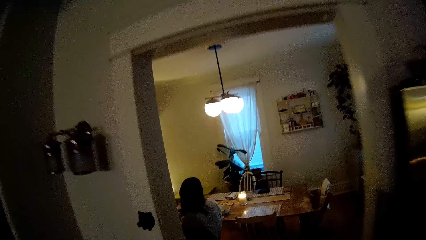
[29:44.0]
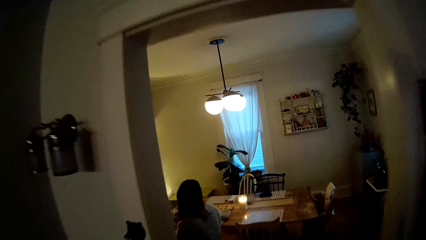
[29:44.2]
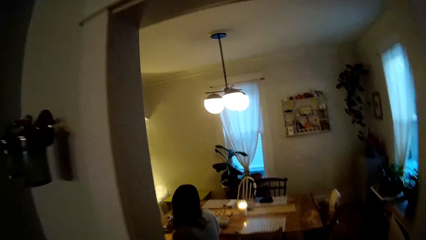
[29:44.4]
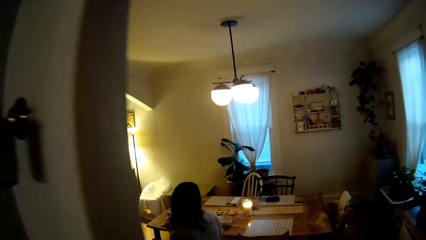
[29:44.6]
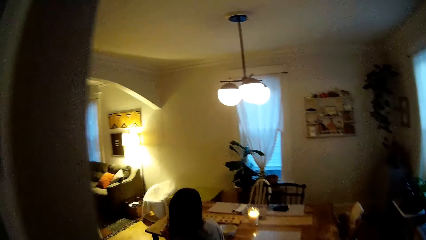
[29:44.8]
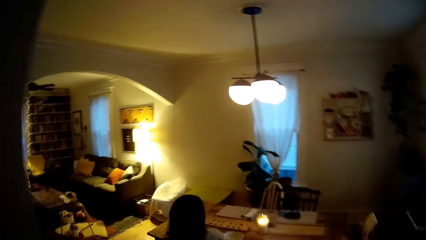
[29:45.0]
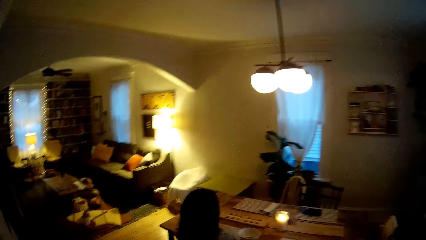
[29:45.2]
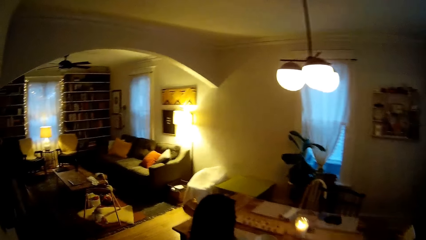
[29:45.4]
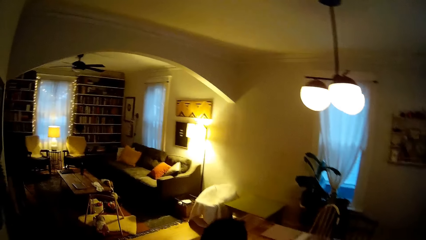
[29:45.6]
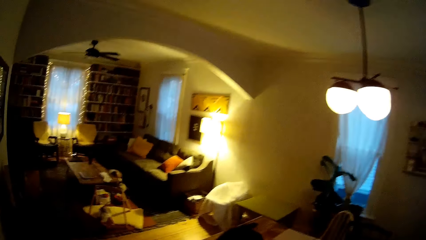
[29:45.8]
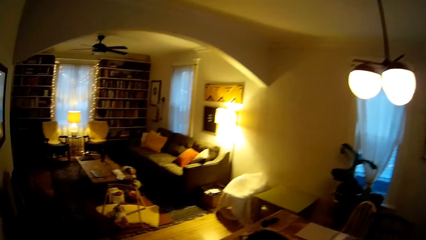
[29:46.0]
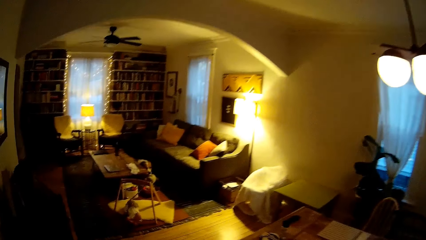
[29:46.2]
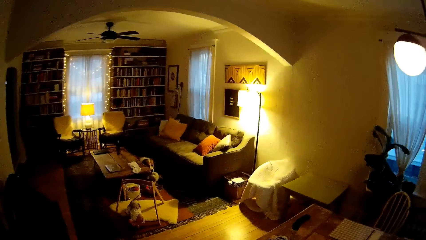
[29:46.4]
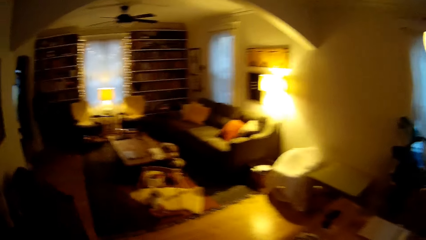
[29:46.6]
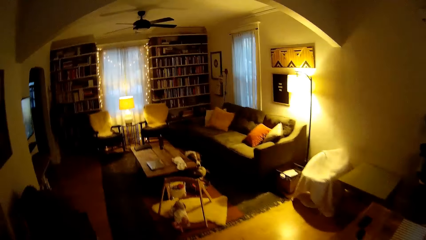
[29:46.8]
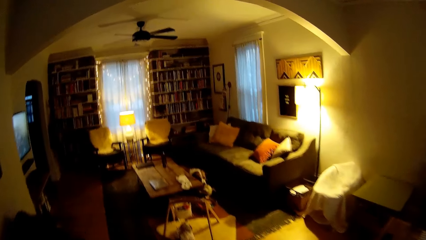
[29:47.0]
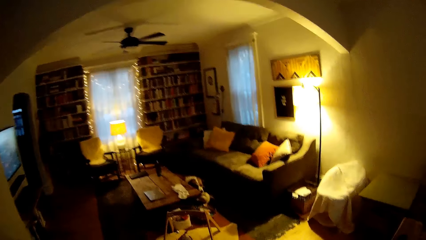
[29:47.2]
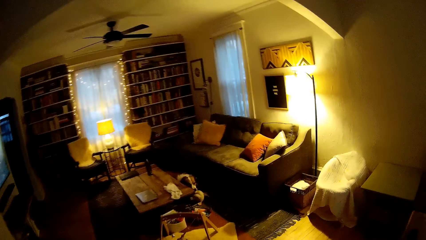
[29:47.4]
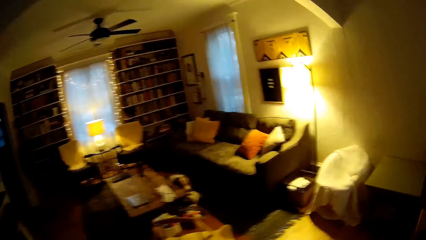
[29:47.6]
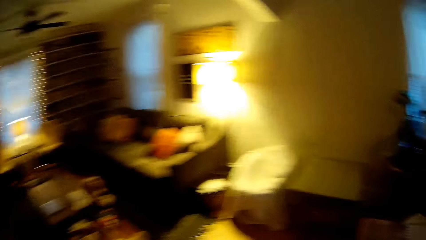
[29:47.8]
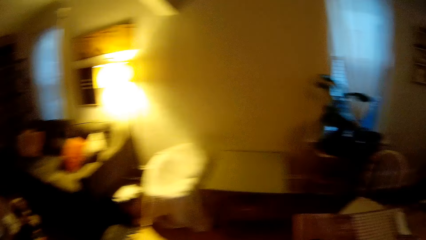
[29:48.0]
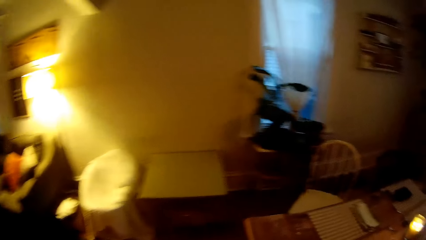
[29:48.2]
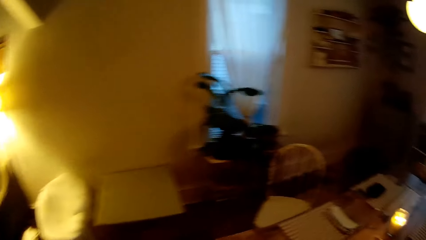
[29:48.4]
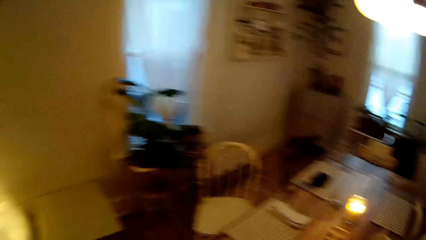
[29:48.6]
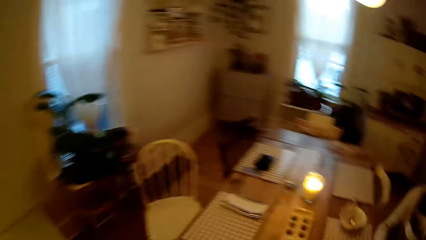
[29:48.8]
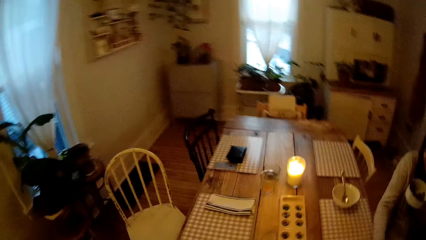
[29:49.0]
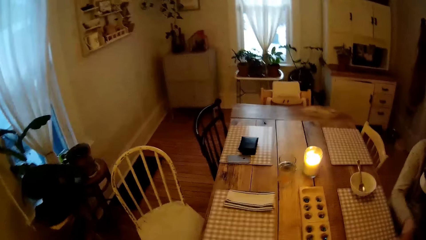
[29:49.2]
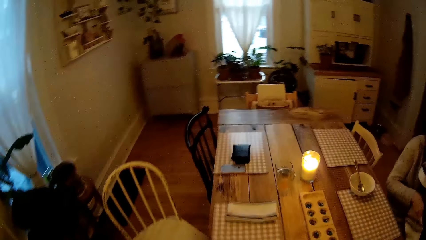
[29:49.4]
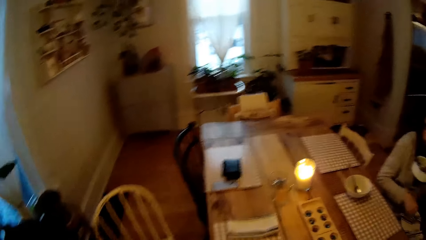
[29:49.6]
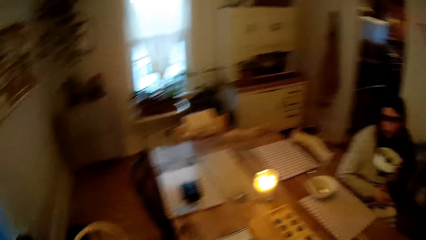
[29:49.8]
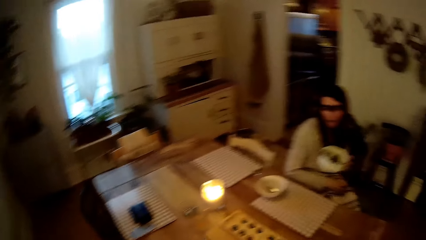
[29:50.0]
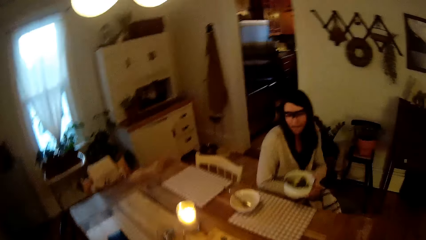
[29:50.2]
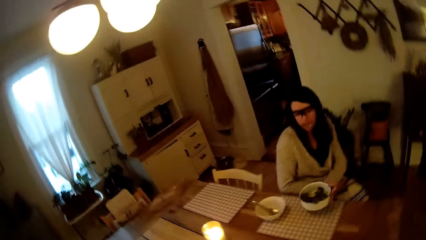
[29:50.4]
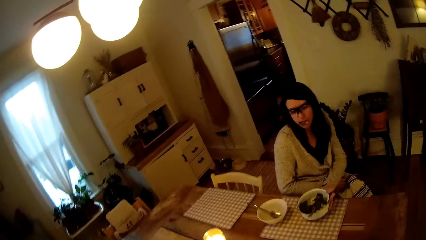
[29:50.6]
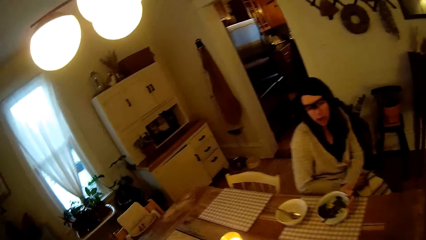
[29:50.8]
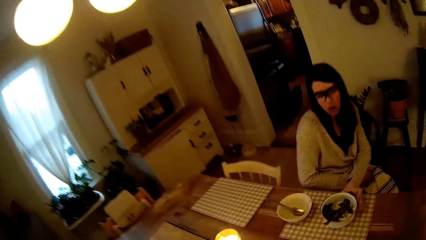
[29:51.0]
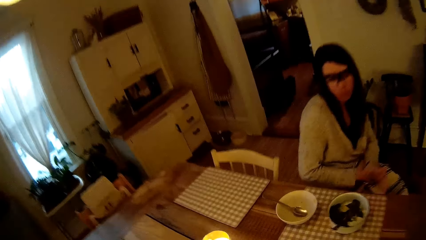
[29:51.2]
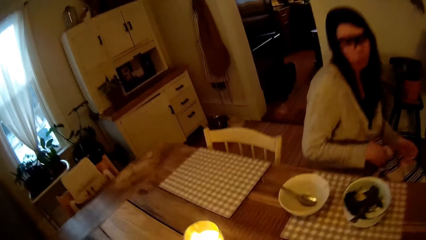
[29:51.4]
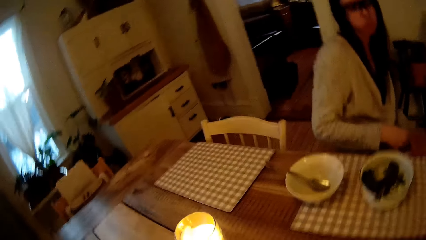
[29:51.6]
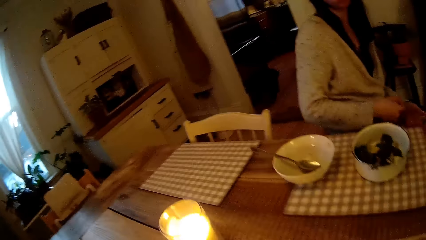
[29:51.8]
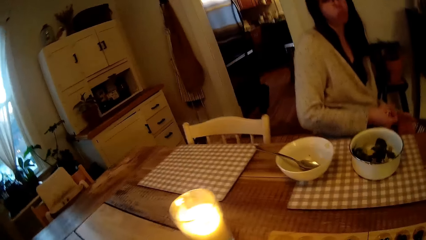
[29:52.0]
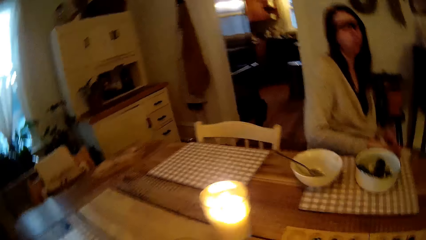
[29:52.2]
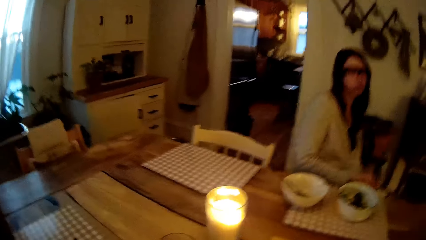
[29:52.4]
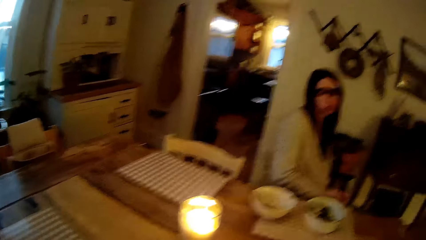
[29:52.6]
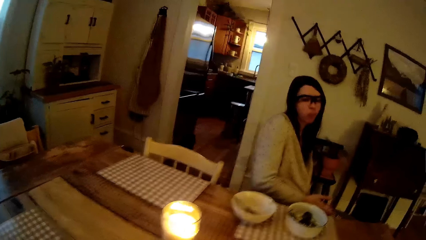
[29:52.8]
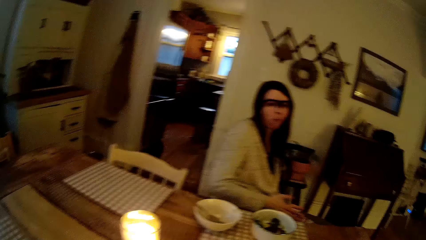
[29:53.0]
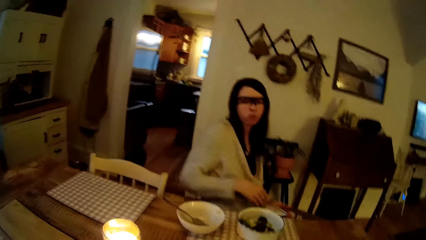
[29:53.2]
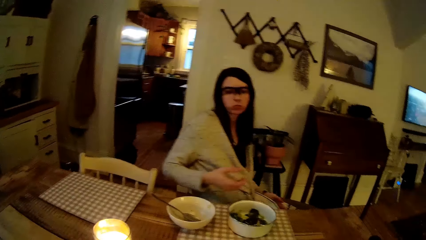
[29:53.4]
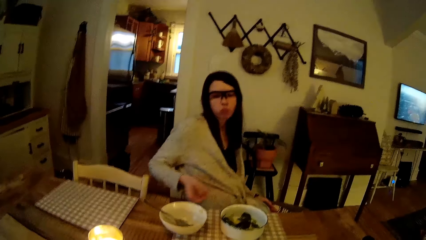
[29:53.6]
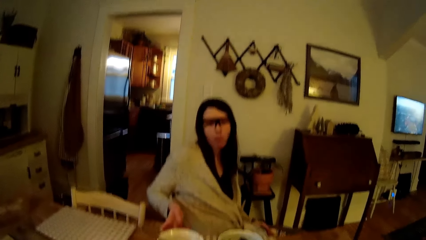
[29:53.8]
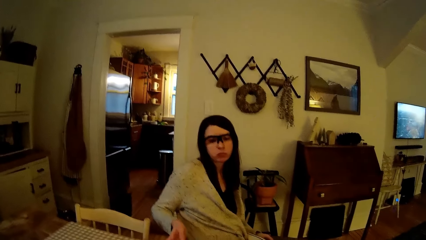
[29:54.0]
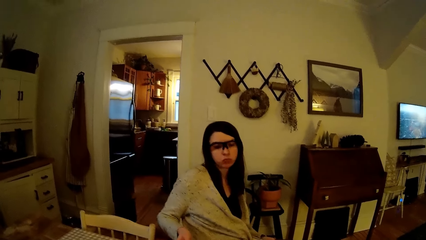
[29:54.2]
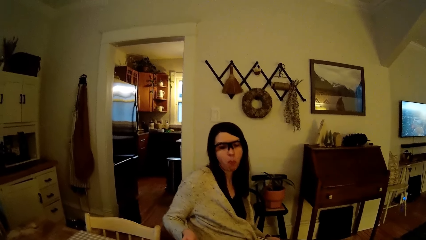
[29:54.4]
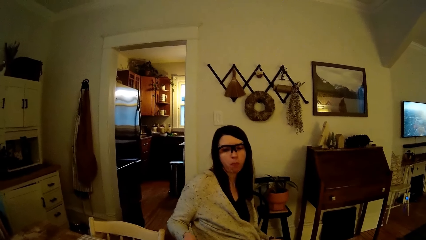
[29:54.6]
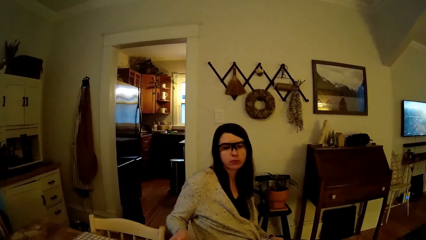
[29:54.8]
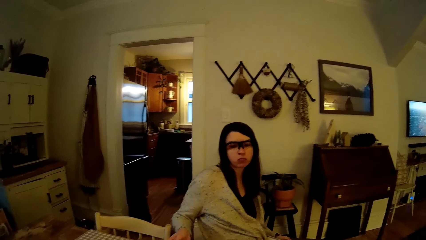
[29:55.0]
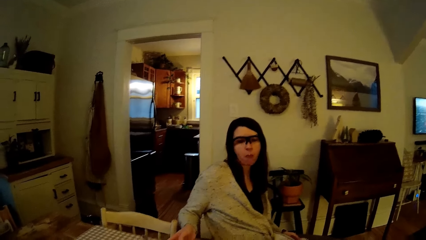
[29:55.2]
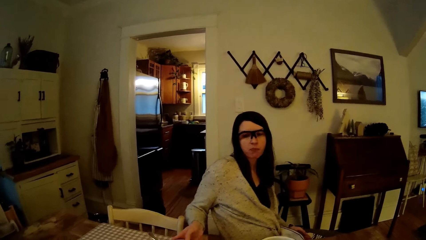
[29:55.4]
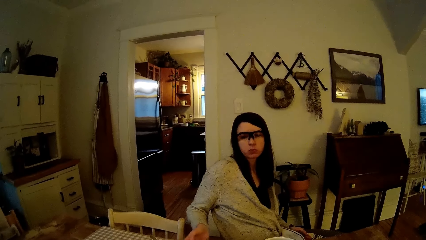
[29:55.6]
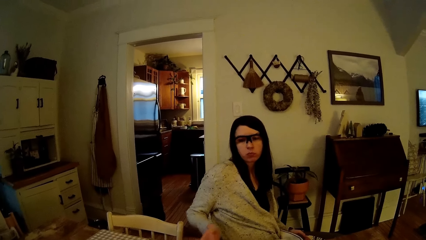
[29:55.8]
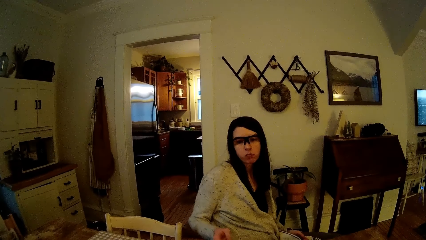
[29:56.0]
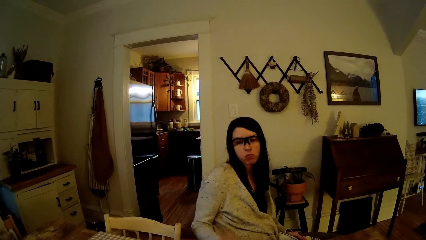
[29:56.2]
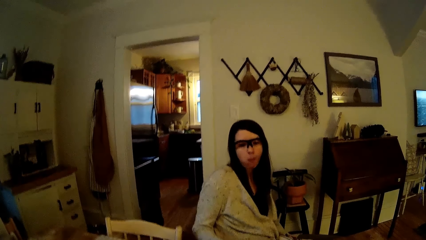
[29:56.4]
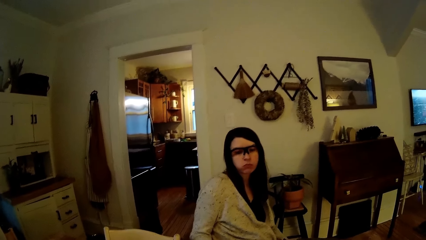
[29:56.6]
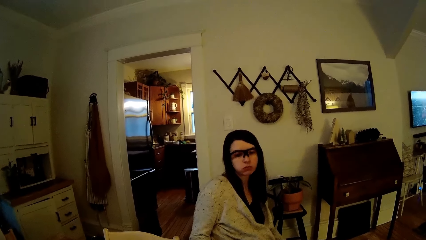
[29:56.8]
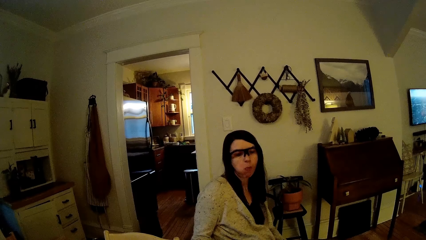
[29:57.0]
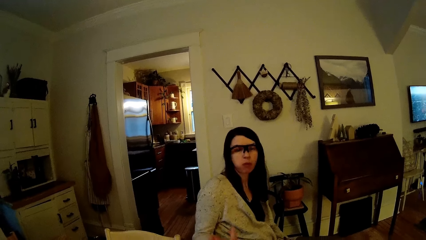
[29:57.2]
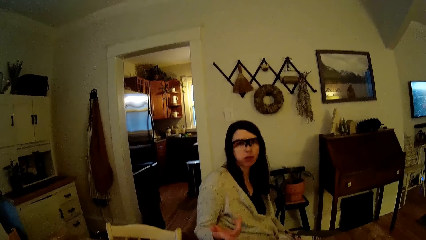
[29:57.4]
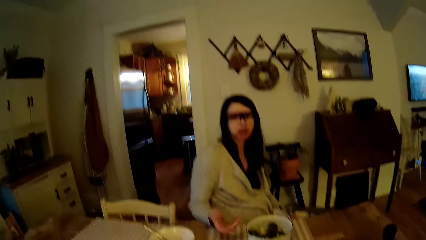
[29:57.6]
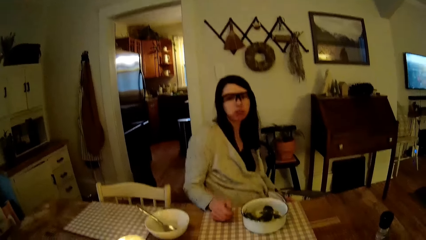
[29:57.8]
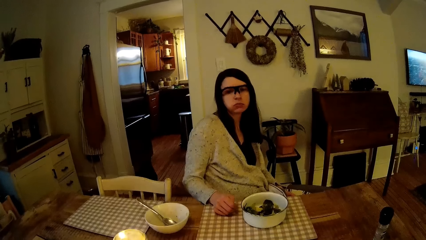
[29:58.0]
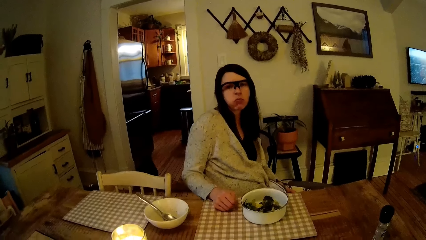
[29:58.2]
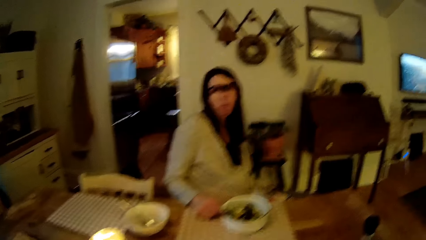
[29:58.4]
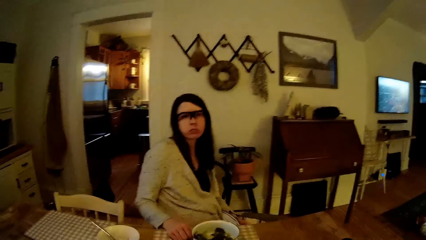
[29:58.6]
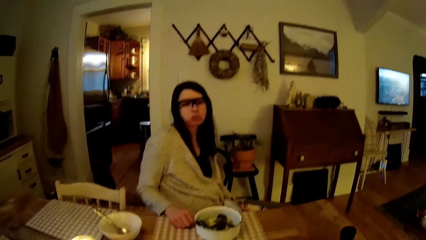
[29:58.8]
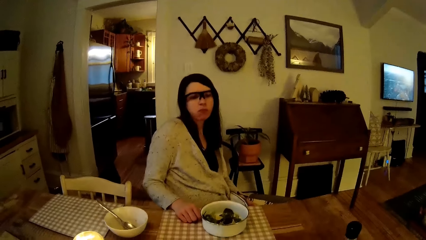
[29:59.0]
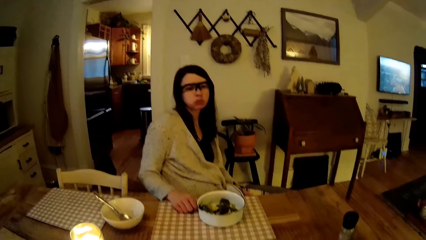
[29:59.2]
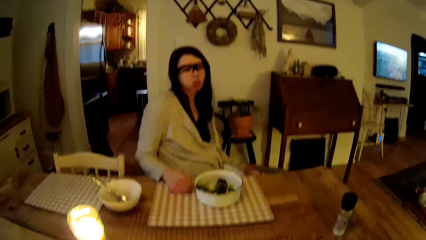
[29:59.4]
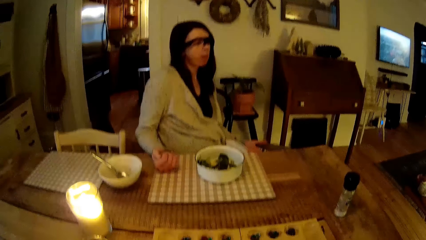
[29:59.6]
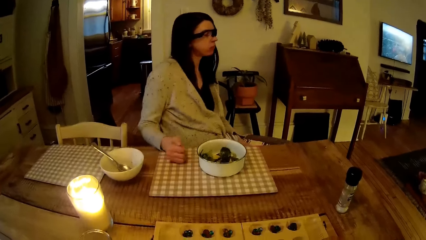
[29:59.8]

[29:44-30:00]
The camera wearer walks towards the living room. The woman drops a plate of food on a napkin on the table with her left hand. The camera wearer converses with the woman. The woman adjusts the plate on the table with her right hand and places her right hand on the napkin on the table.
